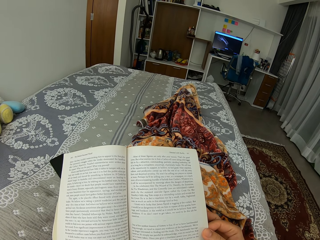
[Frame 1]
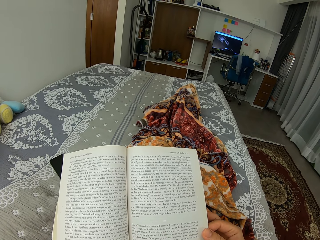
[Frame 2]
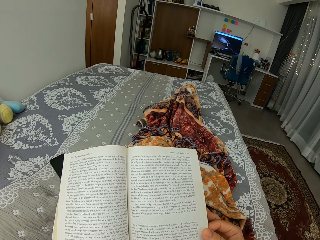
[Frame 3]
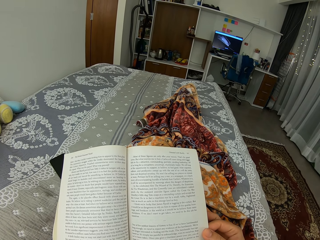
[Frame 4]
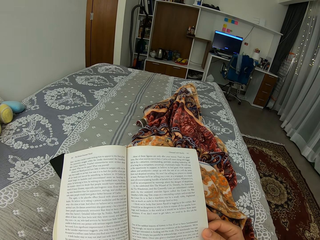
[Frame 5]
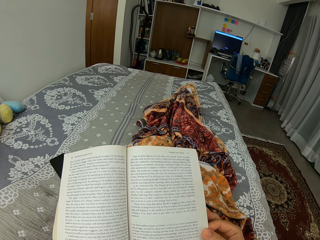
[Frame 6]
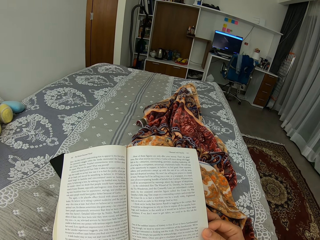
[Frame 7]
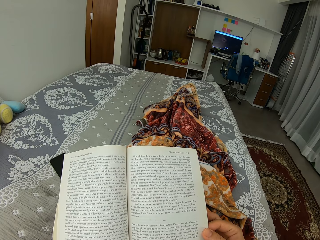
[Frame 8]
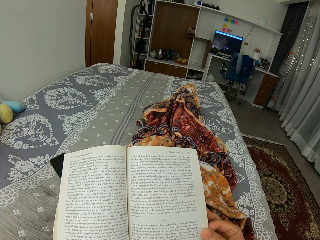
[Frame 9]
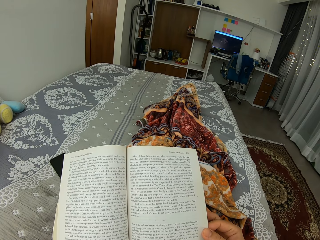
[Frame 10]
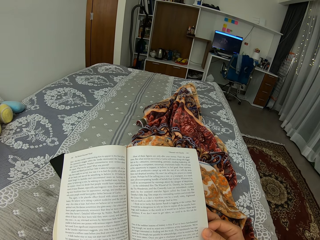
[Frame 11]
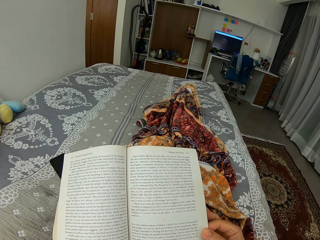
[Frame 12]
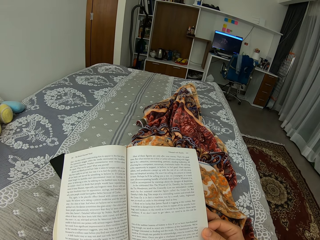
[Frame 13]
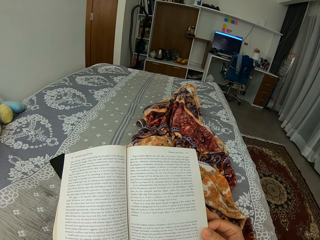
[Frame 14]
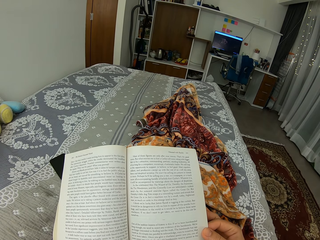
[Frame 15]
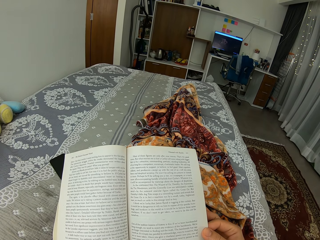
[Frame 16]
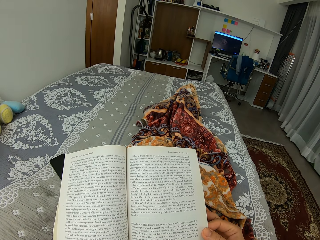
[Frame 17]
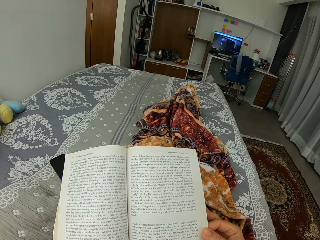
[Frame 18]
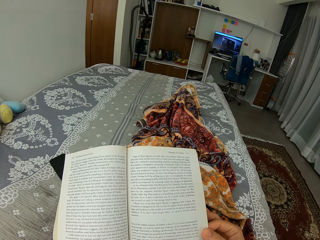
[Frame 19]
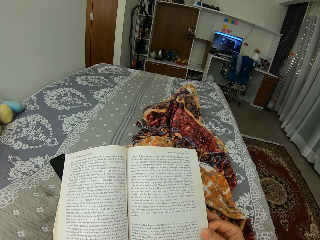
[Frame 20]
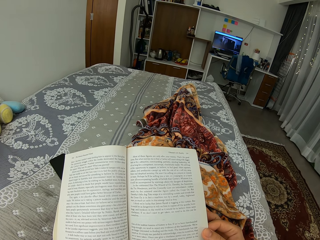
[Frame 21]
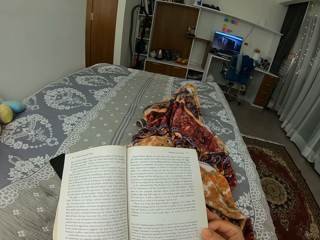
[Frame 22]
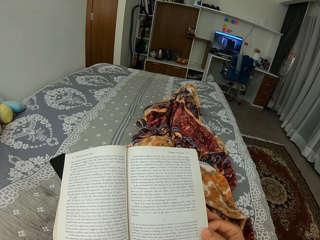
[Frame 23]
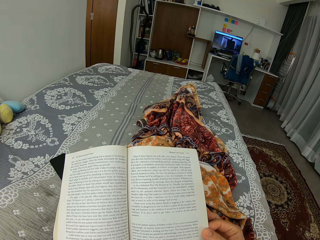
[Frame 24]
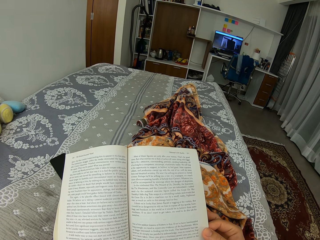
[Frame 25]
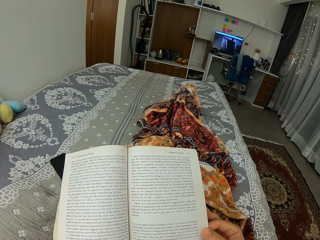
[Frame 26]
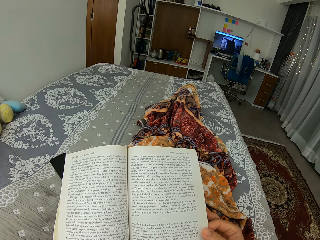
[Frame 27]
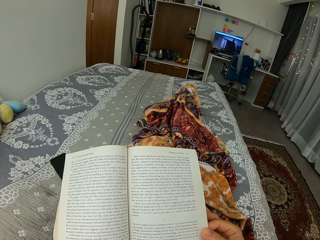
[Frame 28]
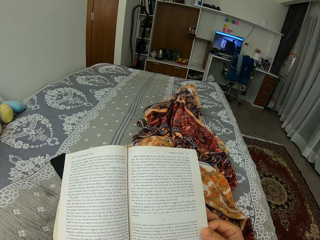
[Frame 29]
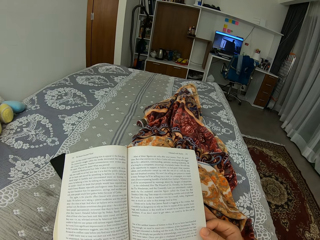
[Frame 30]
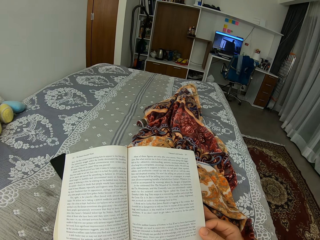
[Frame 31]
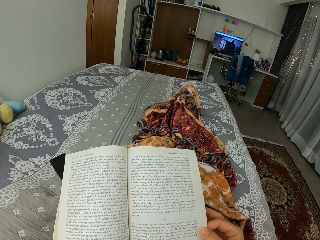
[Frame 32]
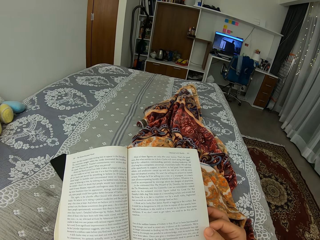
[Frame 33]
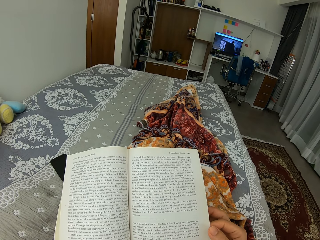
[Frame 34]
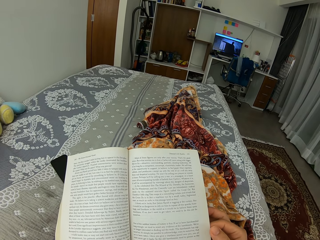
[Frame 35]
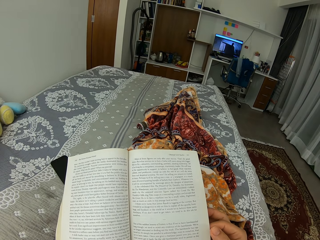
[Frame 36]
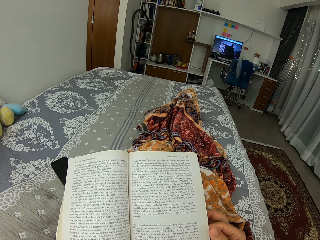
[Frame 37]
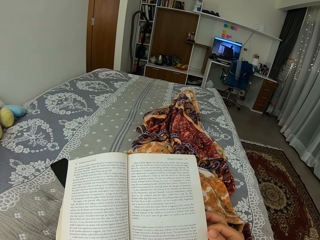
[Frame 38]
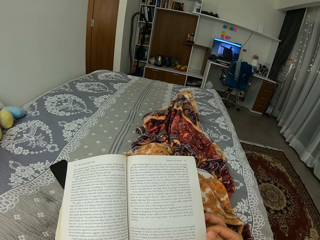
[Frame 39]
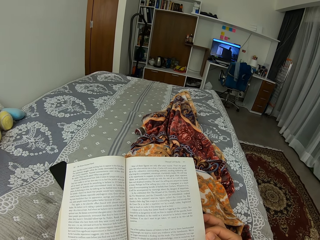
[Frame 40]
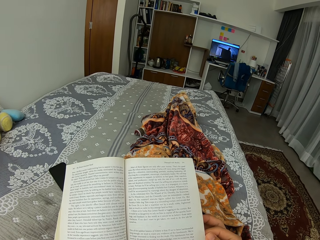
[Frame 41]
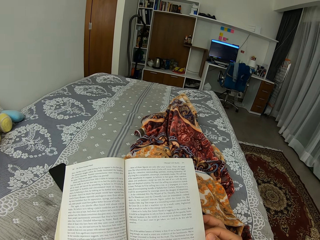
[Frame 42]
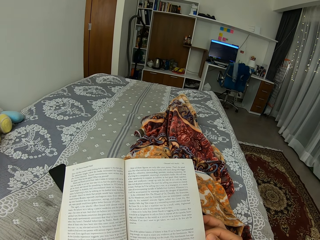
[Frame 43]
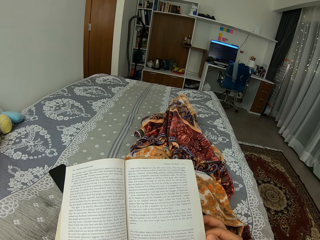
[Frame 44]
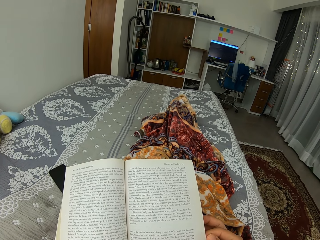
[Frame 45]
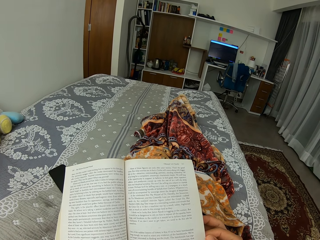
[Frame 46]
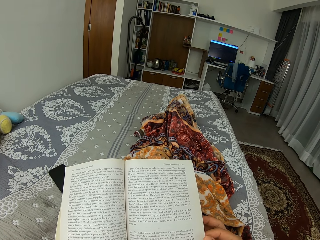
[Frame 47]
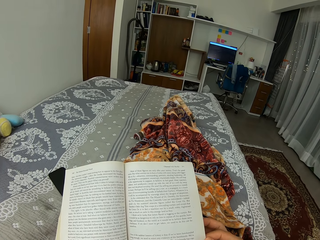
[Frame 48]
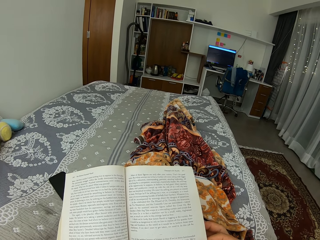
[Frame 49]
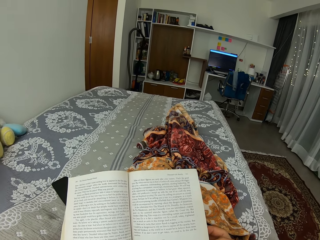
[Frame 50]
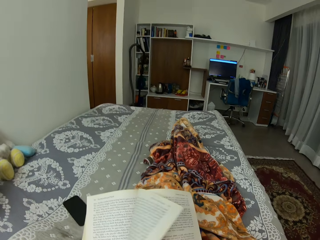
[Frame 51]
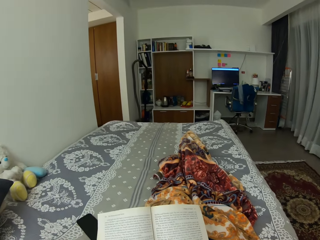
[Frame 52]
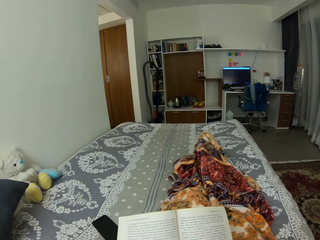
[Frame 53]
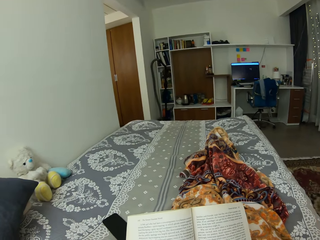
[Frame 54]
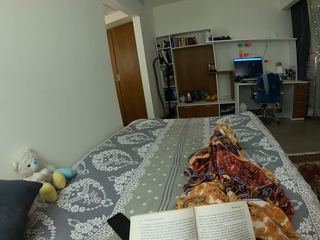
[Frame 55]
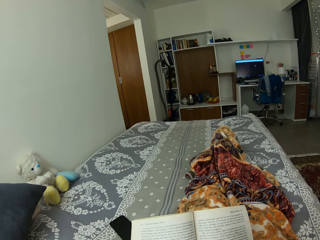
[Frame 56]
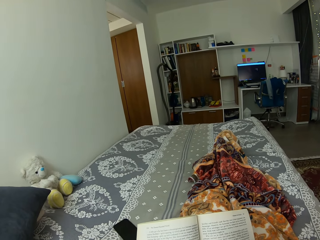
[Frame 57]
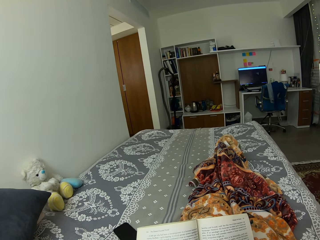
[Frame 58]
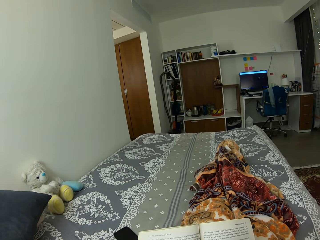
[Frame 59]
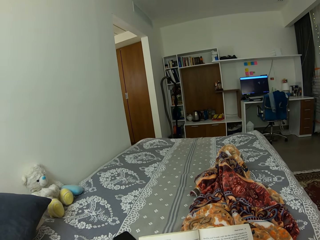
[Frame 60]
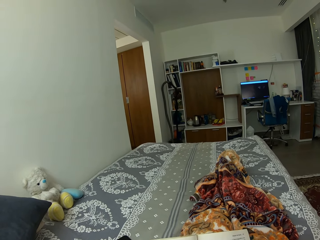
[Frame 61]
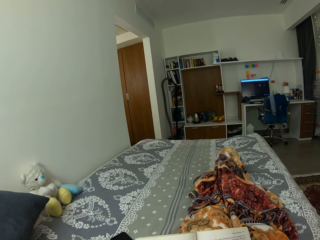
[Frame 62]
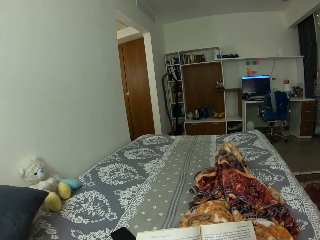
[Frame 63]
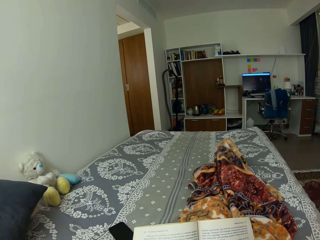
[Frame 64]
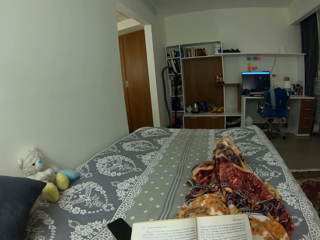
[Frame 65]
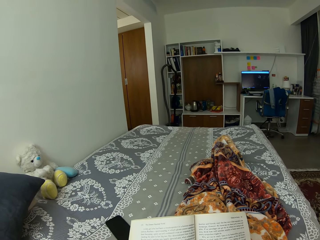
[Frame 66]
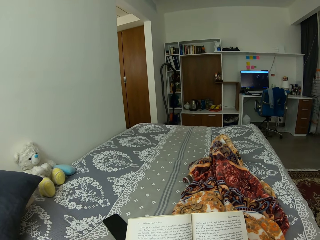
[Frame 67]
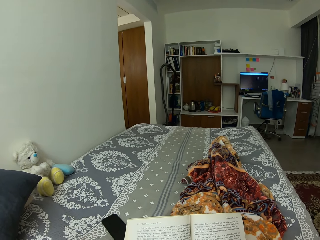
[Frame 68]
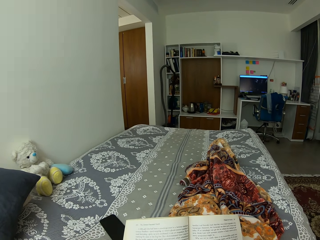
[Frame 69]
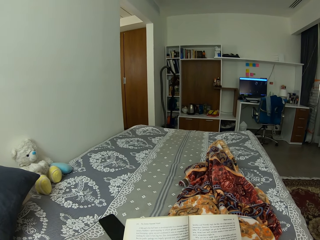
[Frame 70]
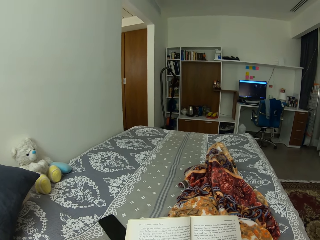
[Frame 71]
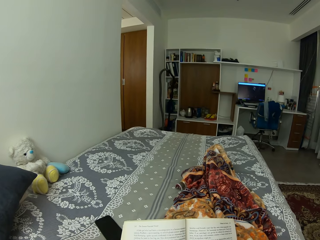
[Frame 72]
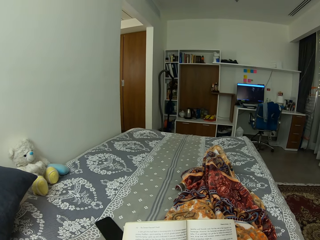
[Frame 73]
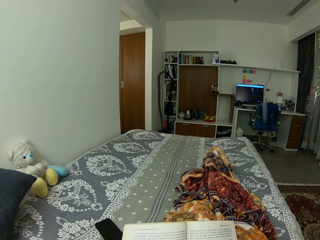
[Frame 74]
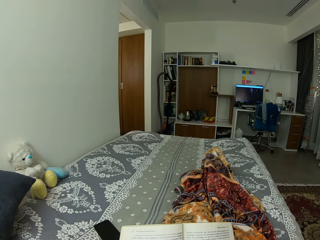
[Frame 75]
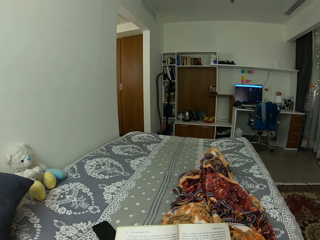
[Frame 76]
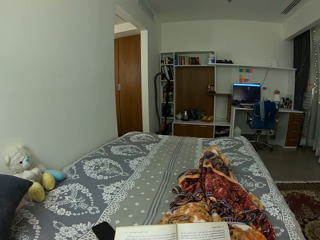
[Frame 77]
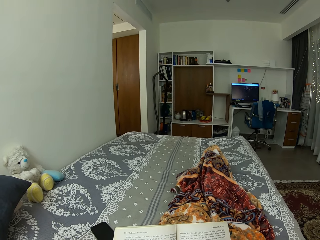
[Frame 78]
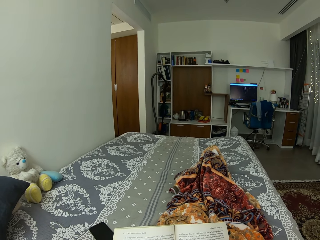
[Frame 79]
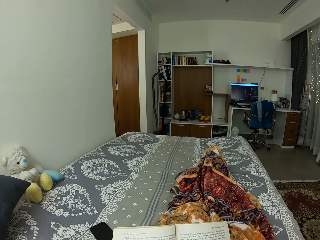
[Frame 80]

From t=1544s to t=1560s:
The camera wearer moves the legs. They open the page of the book. They read the book. They touch the head. They lift the hand.

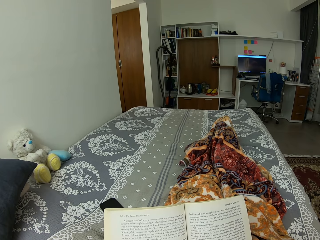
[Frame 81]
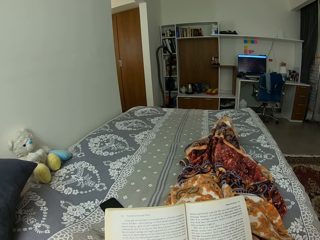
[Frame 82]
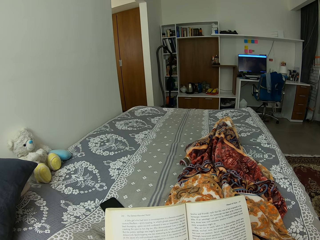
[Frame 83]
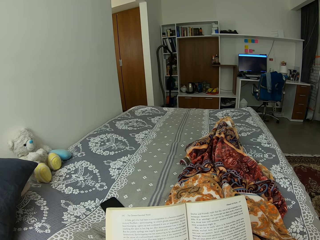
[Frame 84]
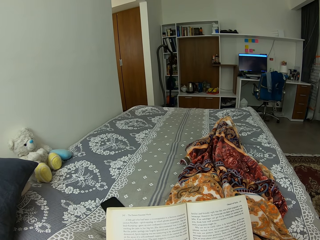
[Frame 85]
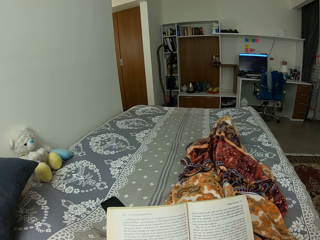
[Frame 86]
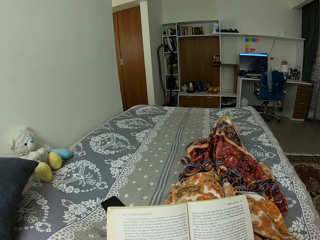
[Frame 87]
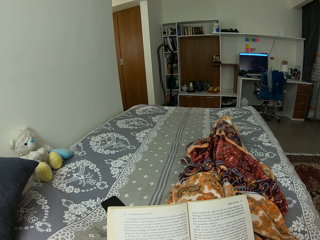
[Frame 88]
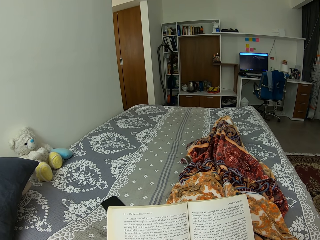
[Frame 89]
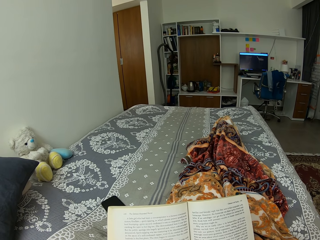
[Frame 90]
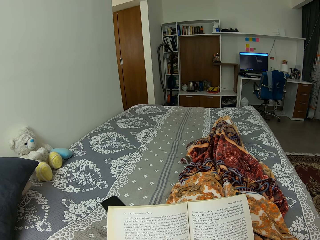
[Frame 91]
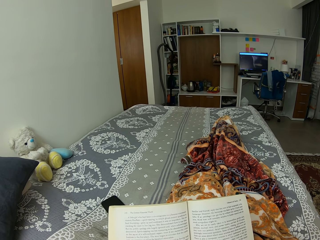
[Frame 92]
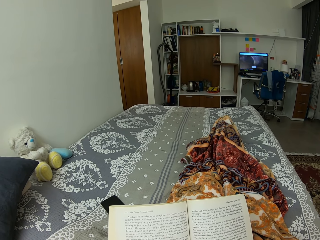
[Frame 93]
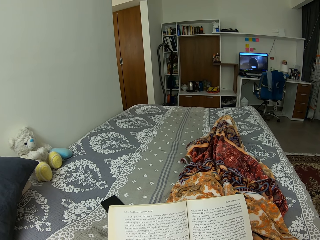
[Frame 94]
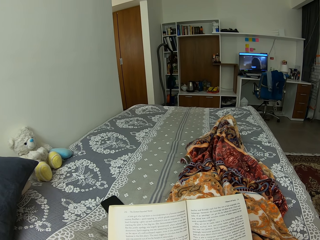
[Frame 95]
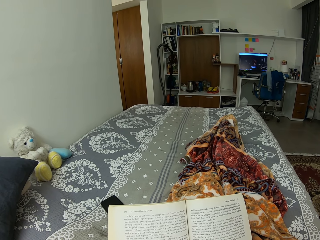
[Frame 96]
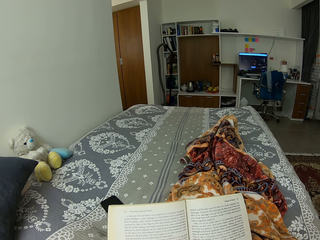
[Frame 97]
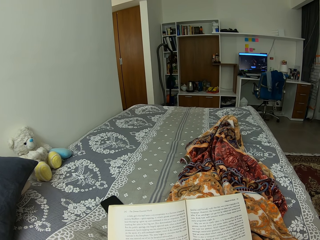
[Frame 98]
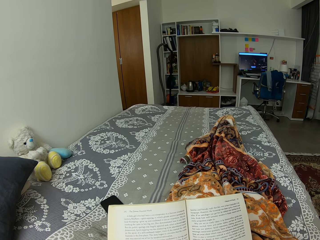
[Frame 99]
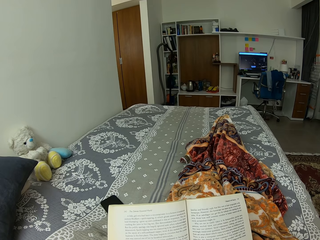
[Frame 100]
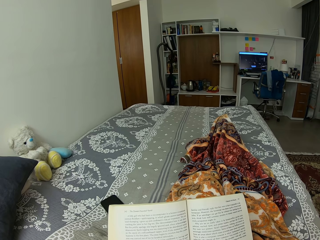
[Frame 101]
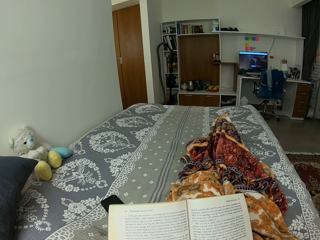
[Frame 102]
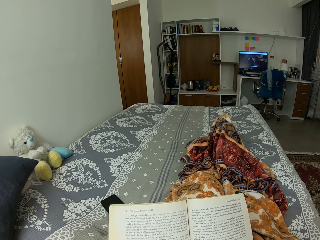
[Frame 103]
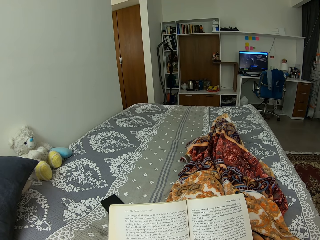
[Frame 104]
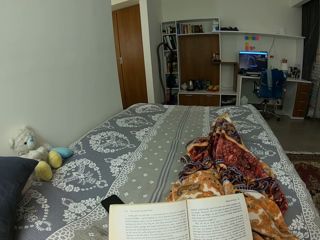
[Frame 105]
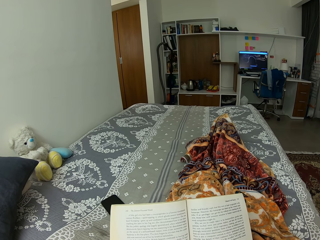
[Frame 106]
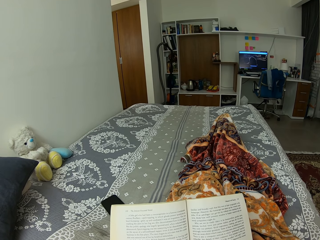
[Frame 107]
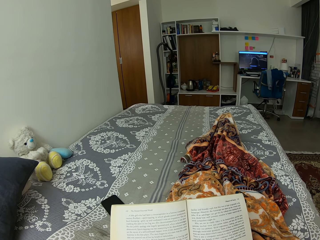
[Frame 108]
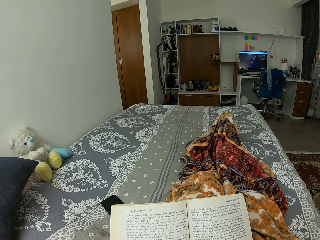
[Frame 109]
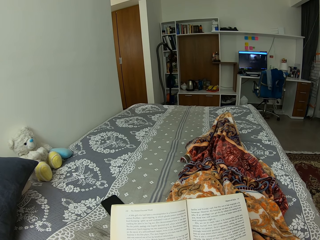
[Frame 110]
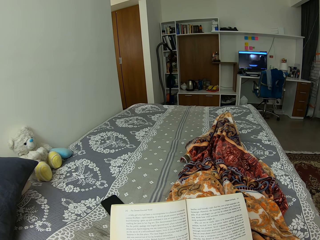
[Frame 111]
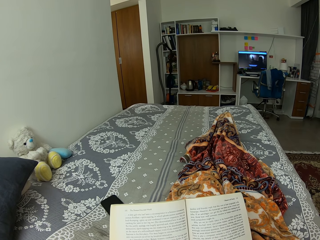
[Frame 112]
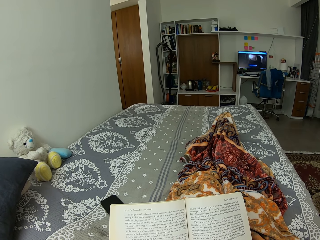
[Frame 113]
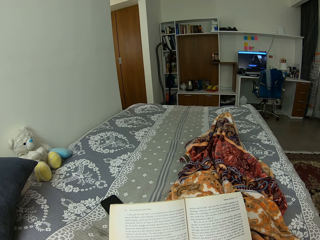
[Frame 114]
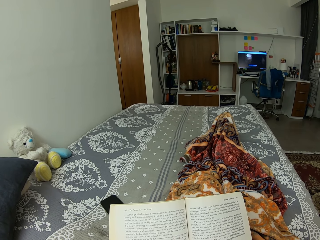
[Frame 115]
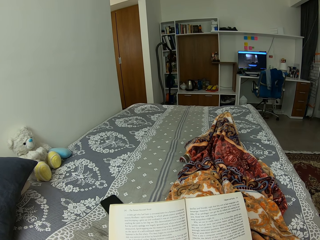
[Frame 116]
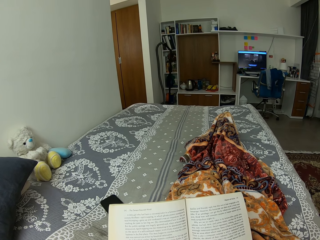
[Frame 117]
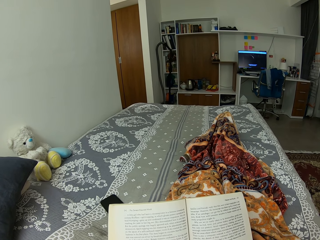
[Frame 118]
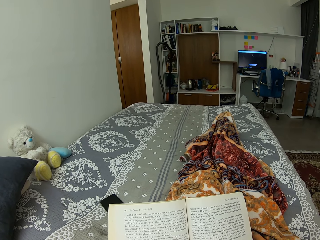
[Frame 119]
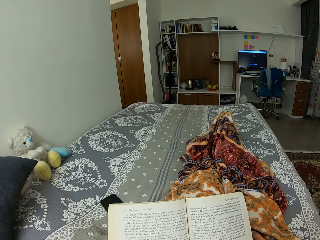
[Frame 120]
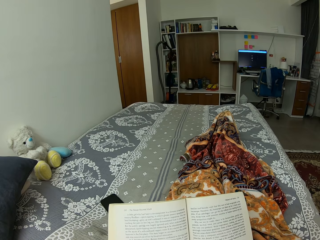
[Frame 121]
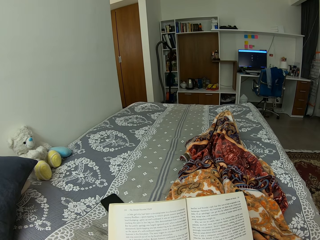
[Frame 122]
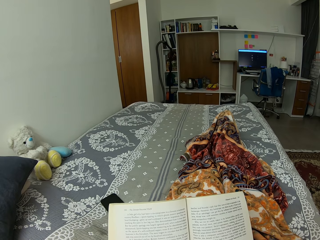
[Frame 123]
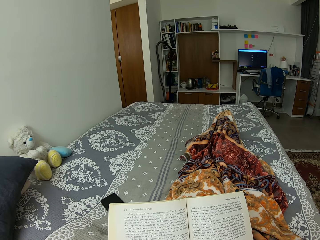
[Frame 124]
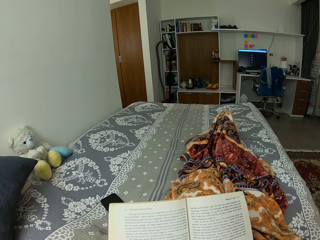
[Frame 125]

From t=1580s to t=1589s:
The camera wearer moves the leg.
